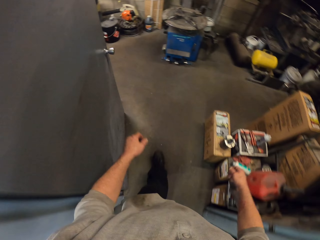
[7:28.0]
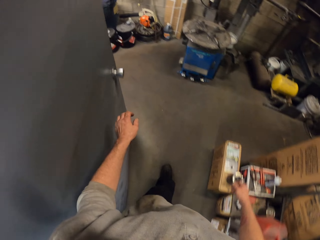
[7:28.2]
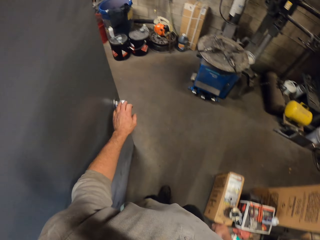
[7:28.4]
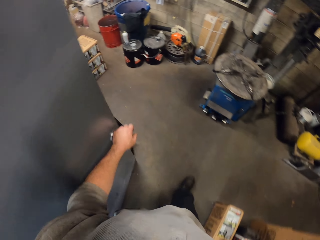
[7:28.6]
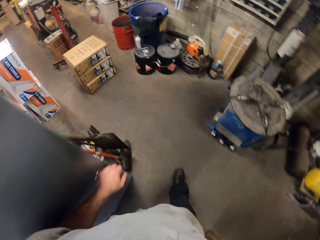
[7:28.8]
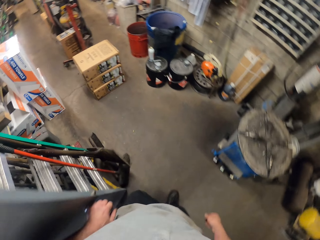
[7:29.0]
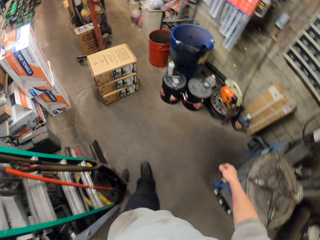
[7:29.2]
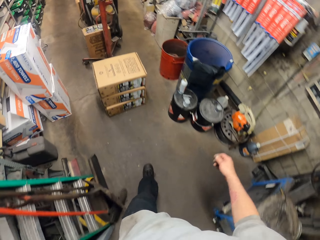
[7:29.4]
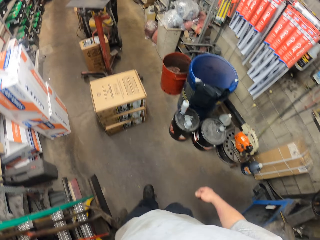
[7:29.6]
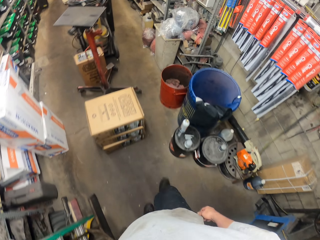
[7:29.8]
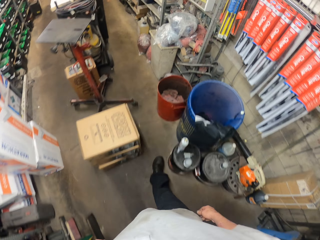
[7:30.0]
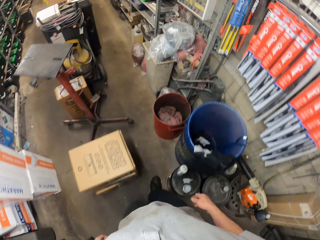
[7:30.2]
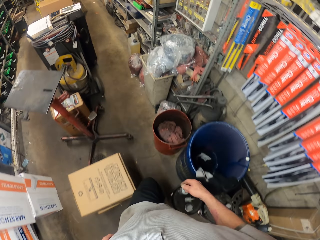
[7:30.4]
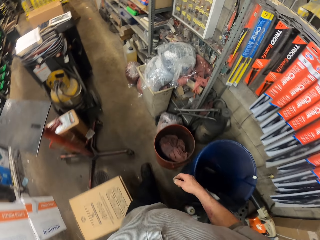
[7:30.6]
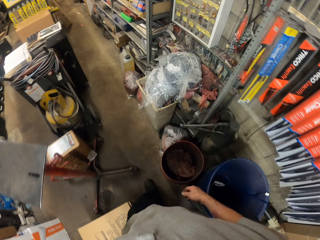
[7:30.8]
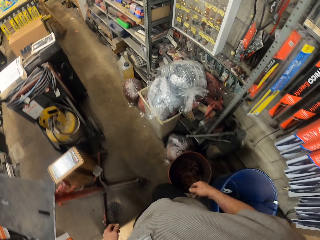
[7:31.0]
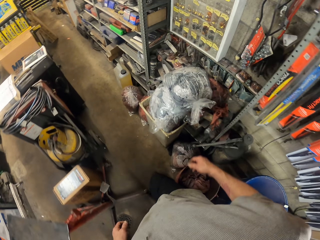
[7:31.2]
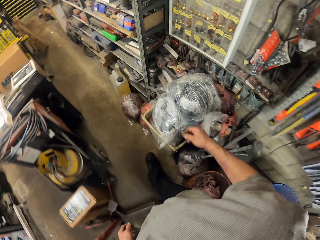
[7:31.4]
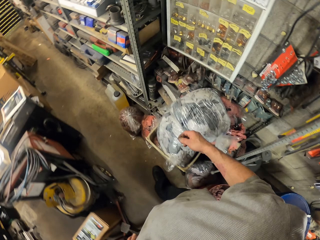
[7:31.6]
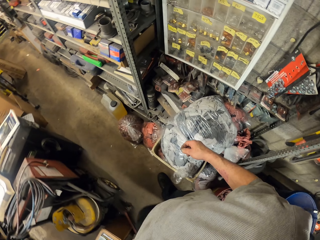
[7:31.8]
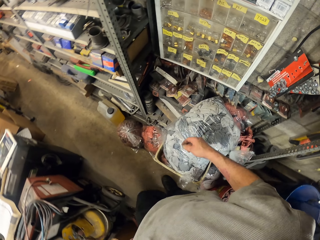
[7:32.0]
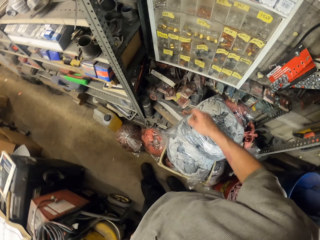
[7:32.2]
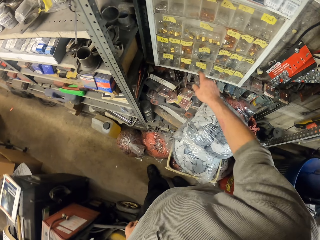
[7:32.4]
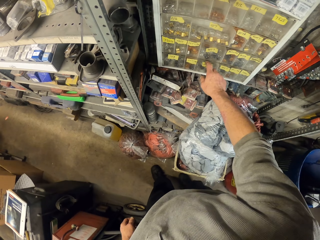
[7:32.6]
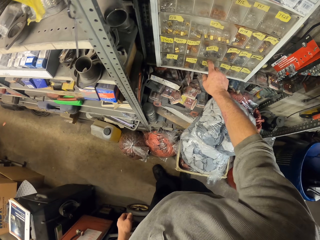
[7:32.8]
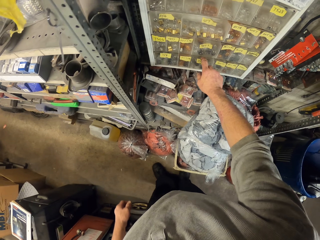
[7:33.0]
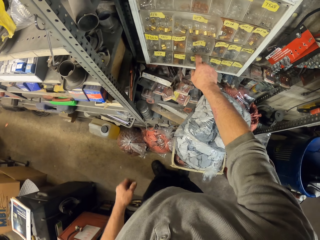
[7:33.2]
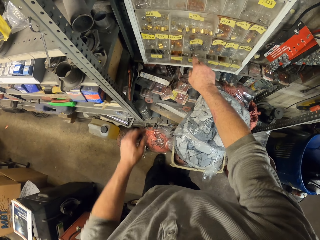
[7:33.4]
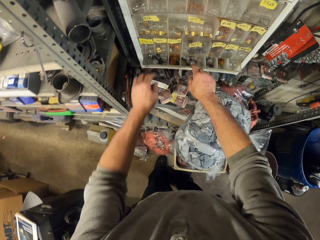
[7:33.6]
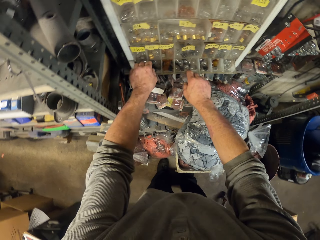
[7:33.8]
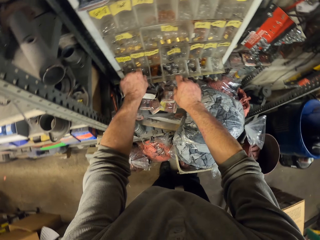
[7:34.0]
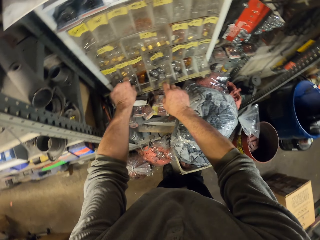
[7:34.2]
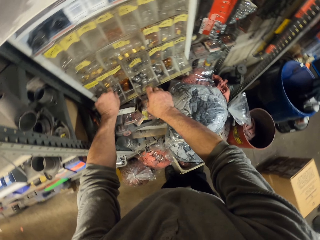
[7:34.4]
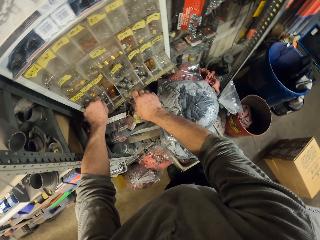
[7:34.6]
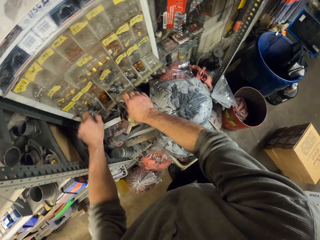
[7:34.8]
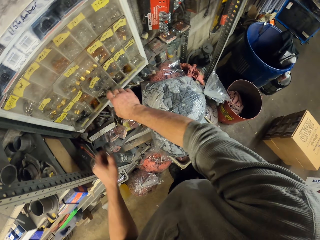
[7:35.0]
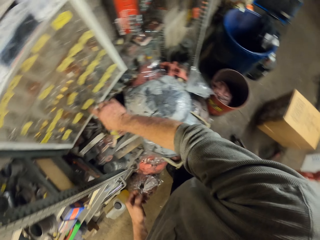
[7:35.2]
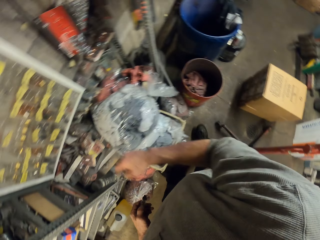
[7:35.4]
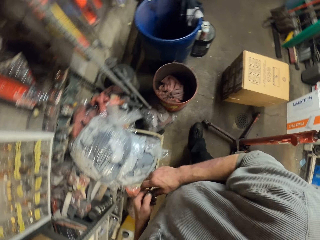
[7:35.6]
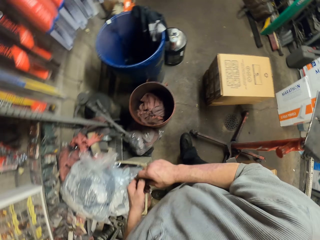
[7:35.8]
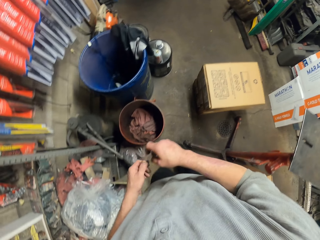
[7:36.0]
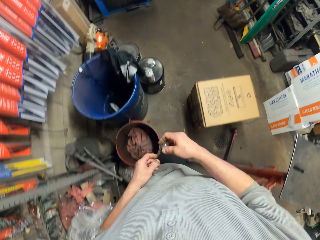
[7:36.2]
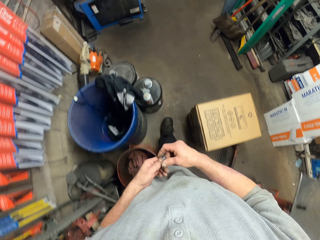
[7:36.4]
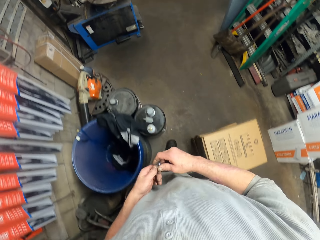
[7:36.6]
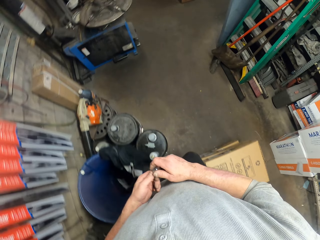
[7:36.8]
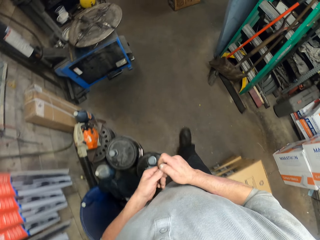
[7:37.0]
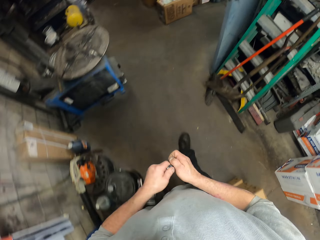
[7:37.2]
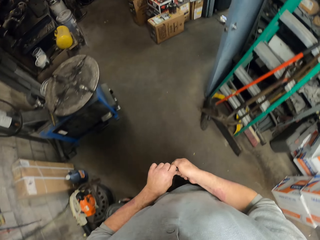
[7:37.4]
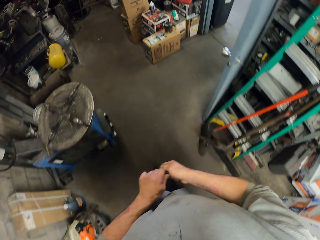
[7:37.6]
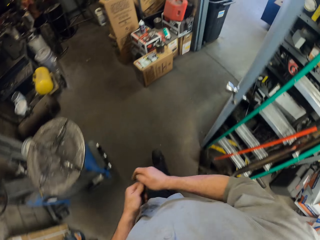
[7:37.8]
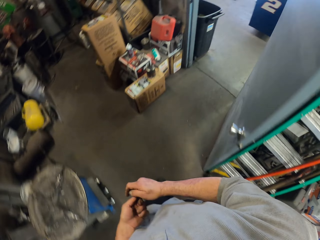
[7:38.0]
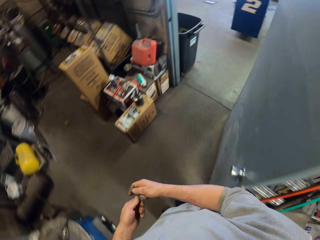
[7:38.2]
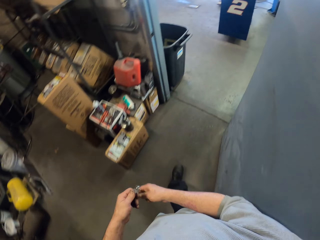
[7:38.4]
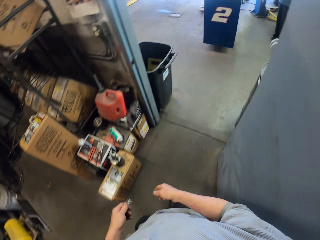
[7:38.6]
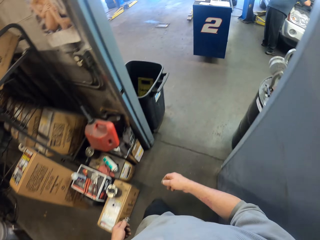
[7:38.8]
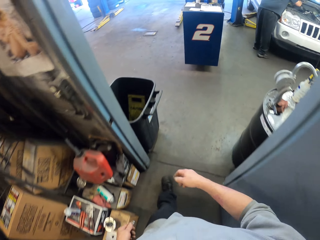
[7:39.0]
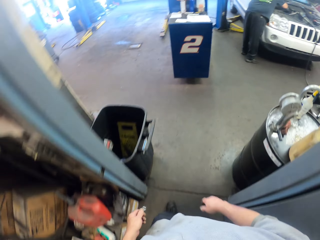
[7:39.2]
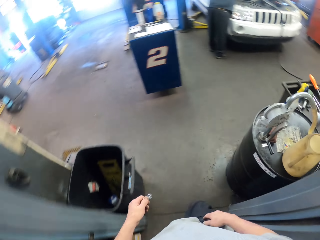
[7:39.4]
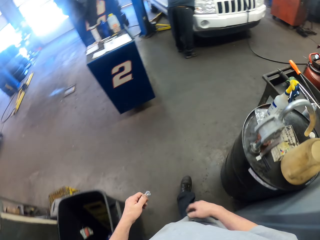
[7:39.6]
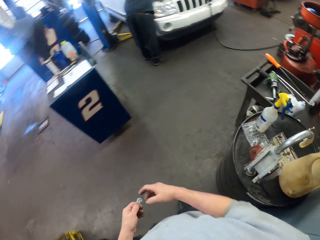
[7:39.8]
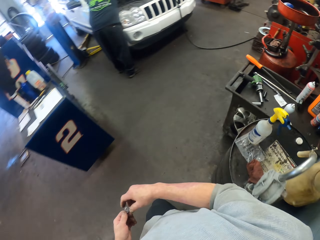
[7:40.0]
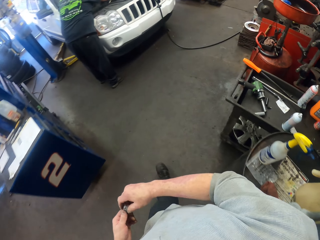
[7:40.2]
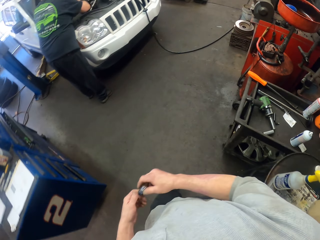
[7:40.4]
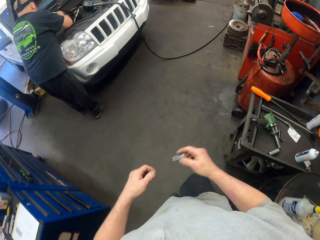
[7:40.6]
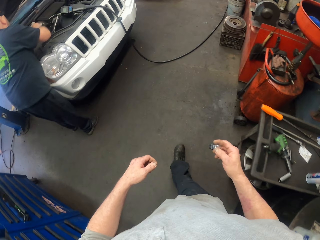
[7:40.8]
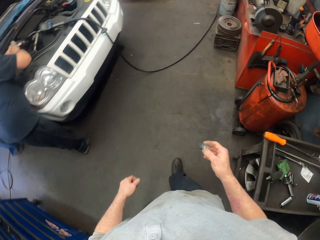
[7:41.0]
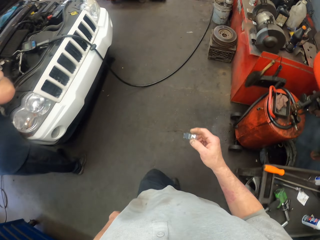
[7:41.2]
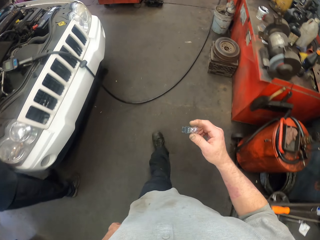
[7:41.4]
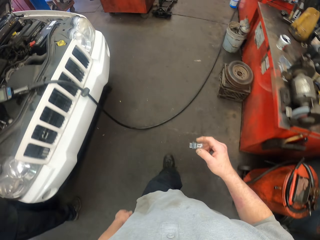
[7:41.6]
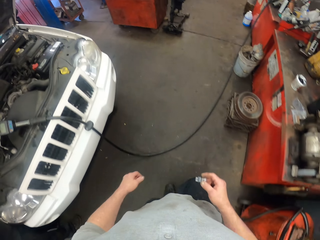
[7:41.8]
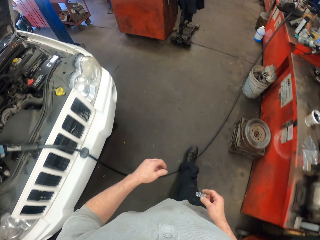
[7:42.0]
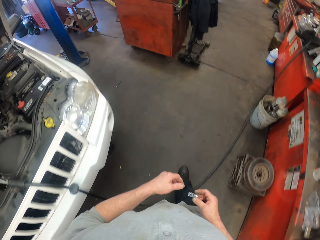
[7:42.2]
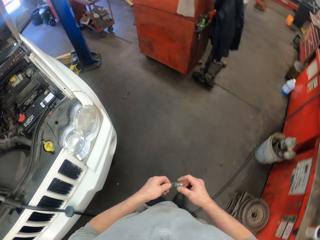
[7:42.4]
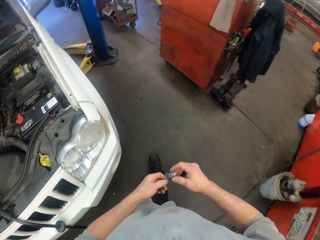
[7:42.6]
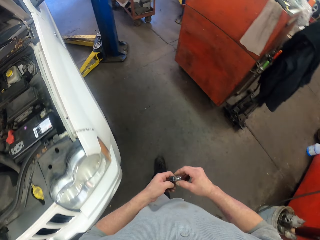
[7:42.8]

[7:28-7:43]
The camera wearer touches the door. They walk in a room. They open a shelf. They pick a bulb from the shelf. They walk around the room. They walk in the workshop.

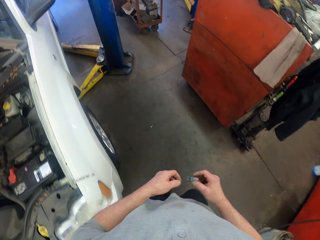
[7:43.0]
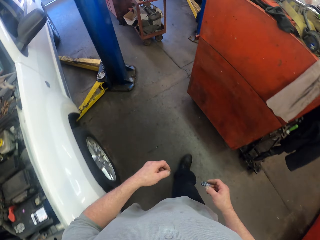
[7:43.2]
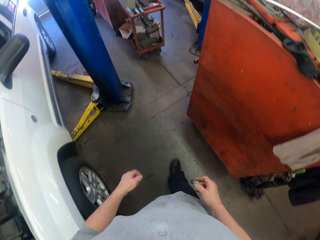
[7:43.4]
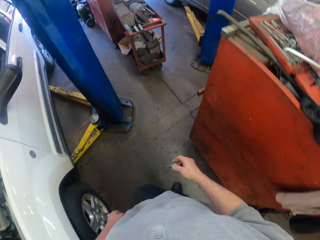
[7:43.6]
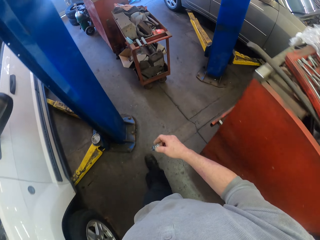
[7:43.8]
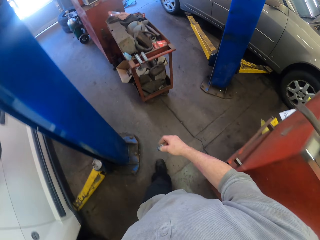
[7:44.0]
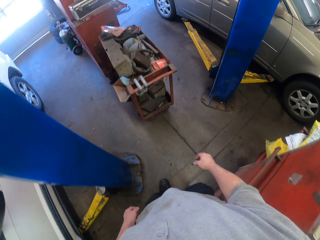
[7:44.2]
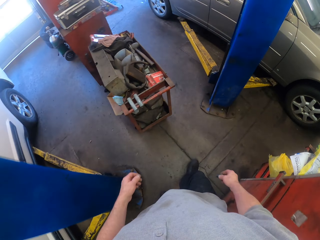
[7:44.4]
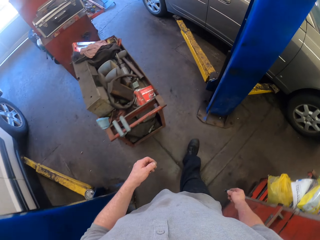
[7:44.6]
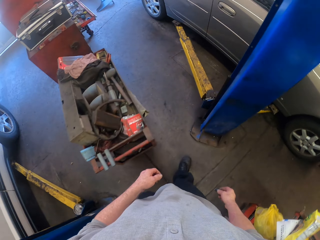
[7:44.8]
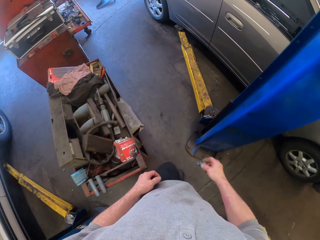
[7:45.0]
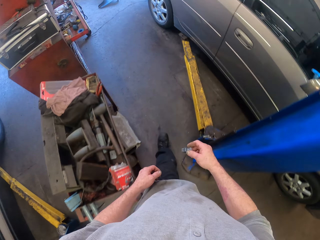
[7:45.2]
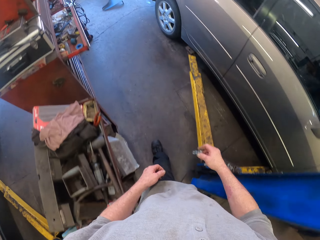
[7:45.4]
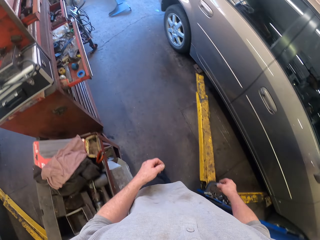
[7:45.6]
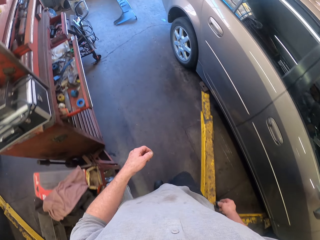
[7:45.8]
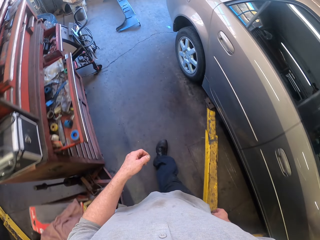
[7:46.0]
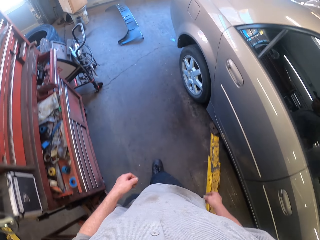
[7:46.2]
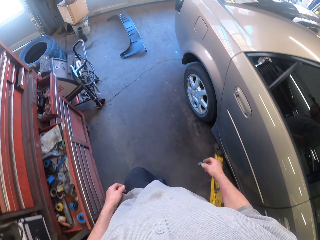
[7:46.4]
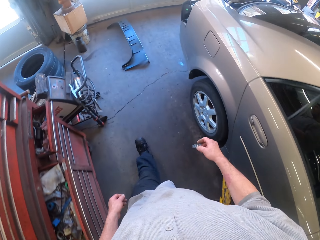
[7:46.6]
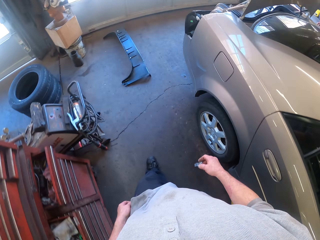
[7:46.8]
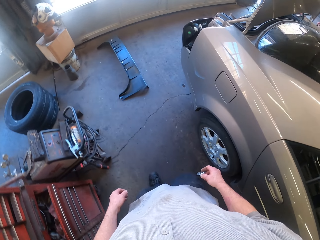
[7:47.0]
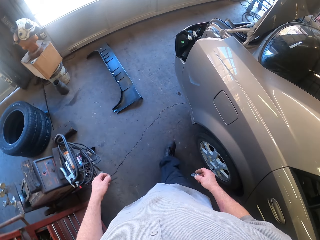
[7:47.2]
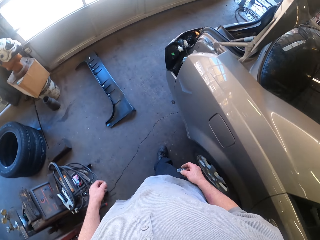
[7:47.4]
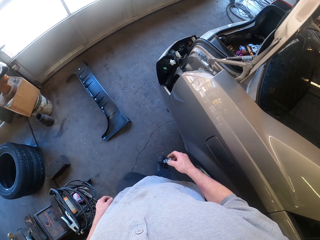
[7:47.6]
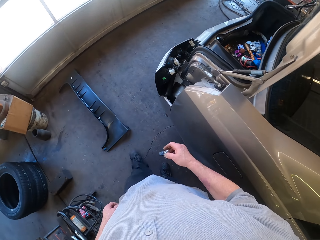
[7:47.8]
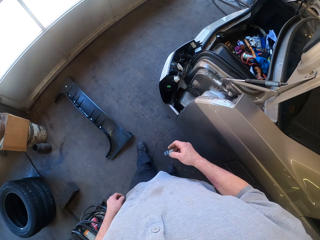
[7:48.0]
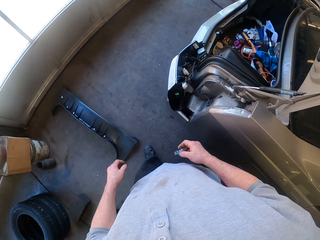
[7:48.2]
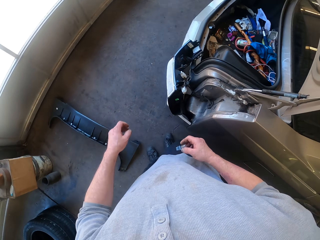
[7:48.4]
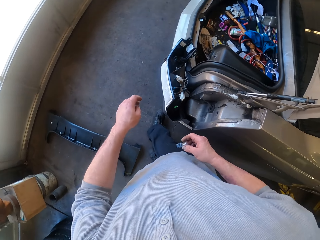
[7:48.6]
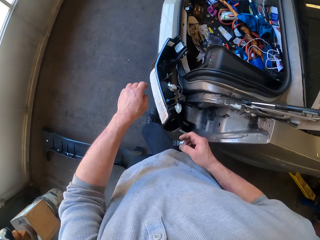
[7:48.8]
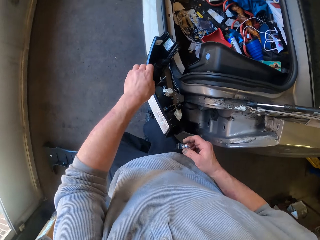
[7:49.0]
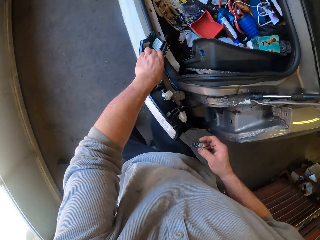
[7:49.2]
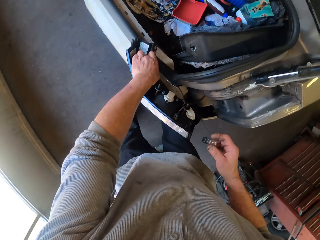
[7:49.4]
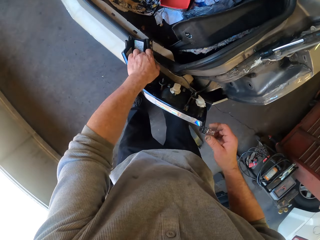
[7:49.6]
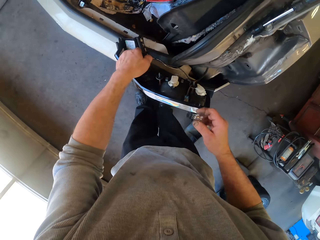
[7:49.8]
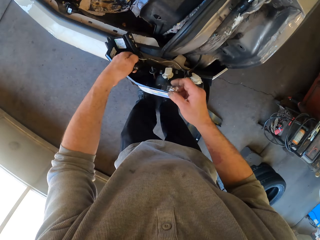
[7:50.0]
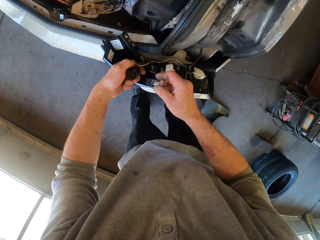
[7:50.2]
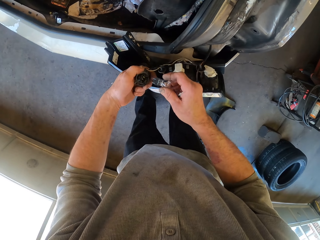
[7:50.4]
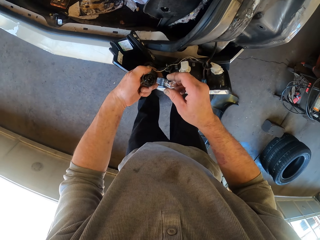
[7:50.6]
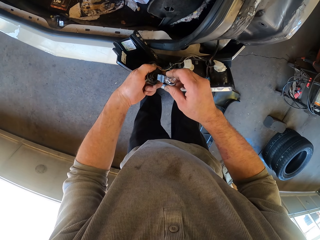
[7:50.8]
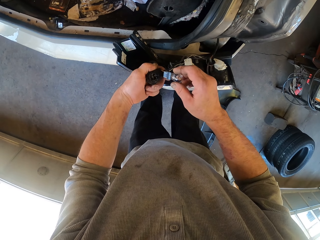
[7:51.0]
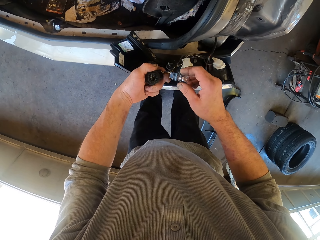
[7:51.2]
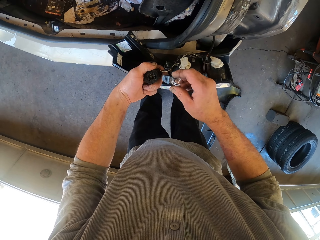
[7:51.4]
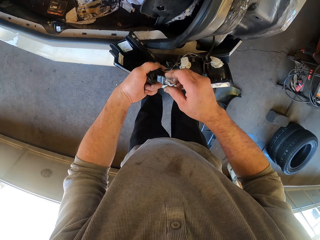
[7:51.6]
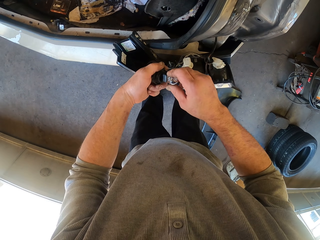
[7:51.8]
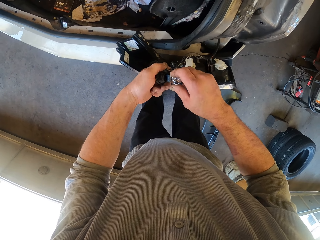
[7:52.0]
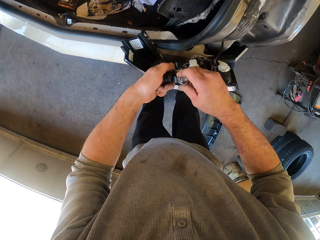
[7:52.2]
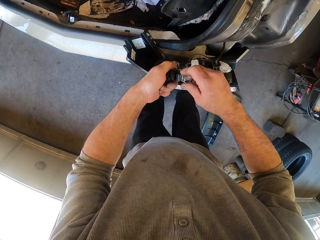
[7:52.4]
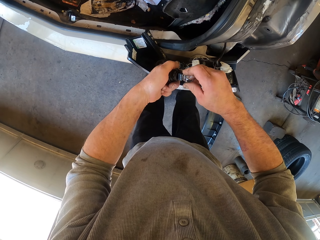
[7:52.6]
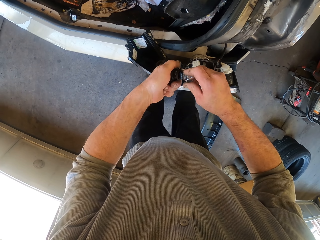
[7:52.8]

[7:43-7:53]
The camera wearer puts something in the brake light. They fix the brake light. They fix a bulb on the cable.
